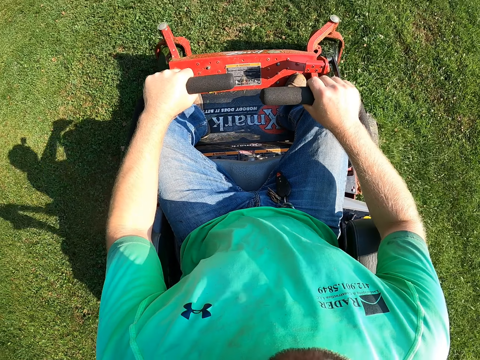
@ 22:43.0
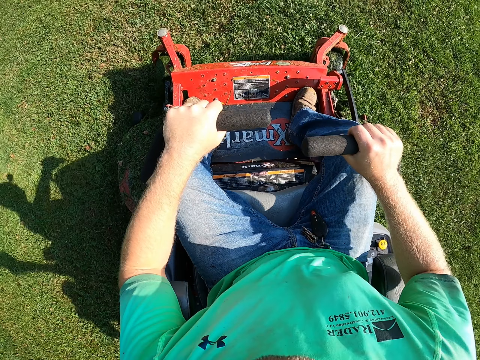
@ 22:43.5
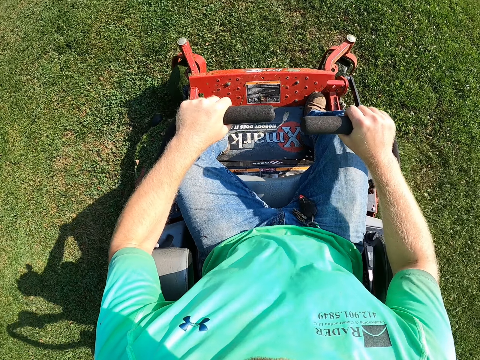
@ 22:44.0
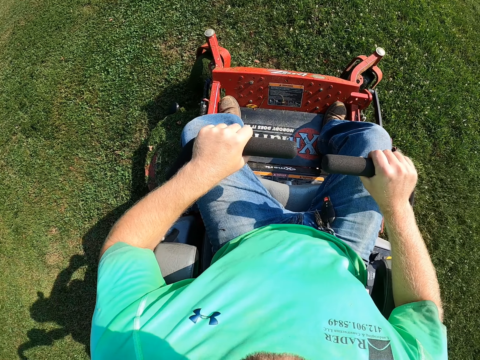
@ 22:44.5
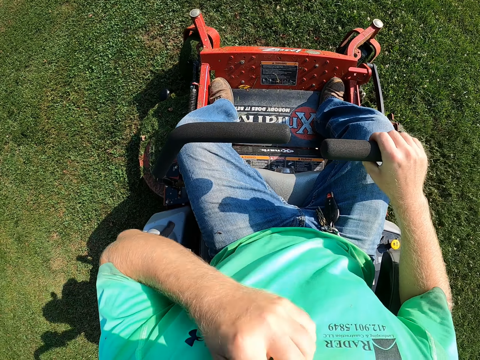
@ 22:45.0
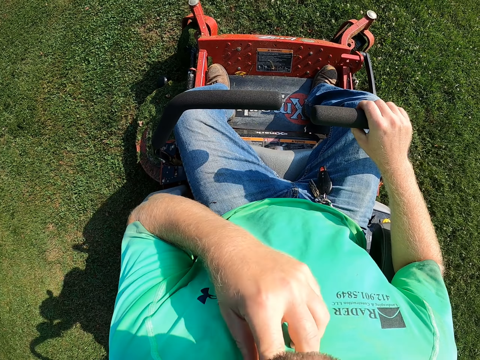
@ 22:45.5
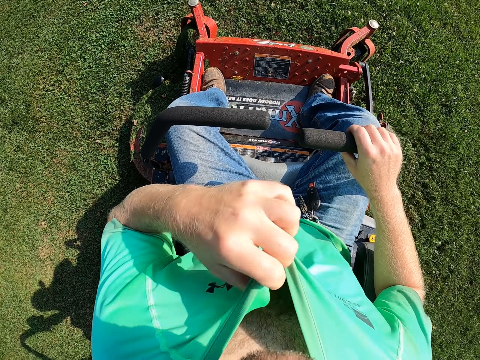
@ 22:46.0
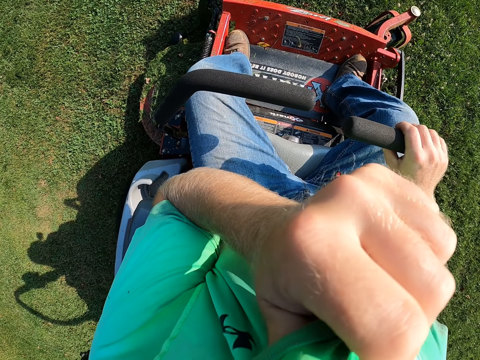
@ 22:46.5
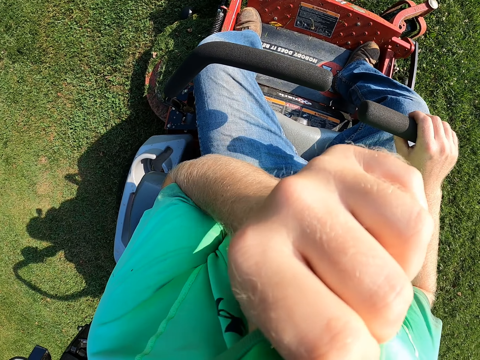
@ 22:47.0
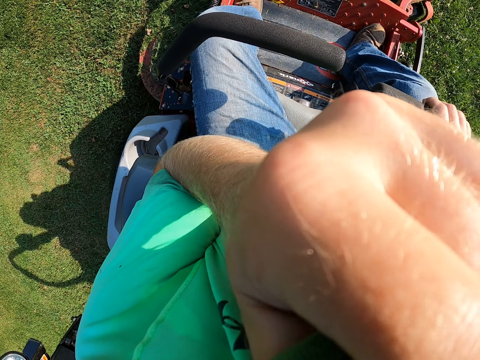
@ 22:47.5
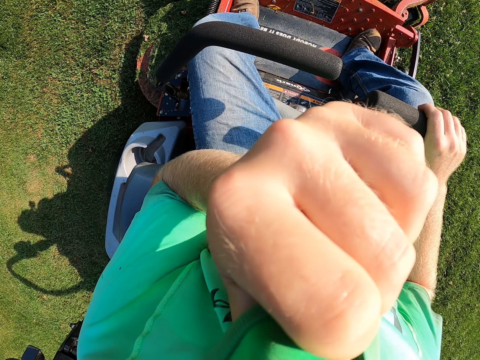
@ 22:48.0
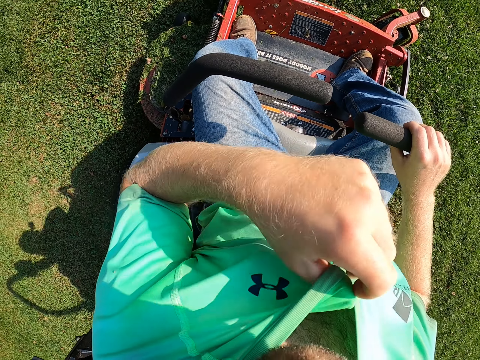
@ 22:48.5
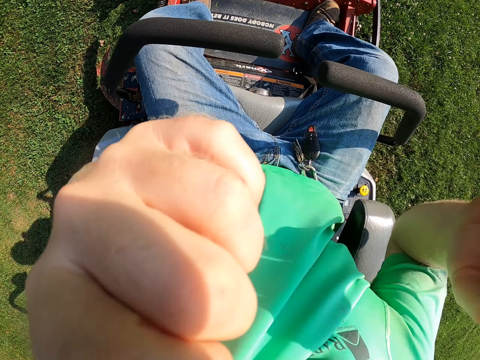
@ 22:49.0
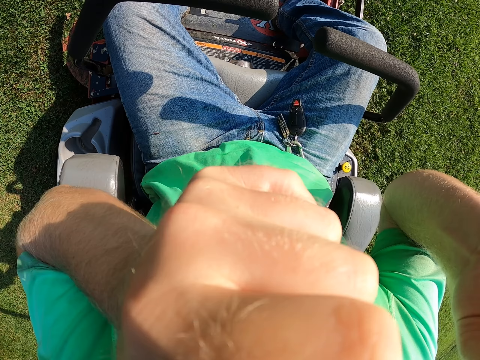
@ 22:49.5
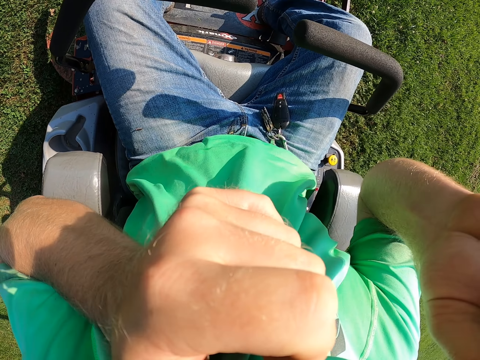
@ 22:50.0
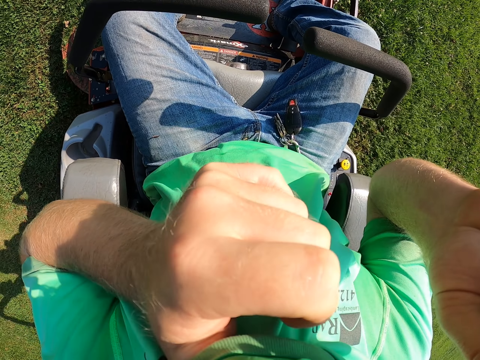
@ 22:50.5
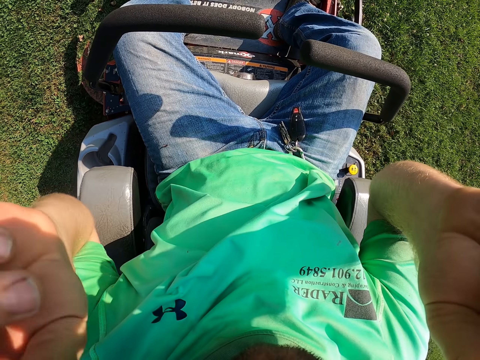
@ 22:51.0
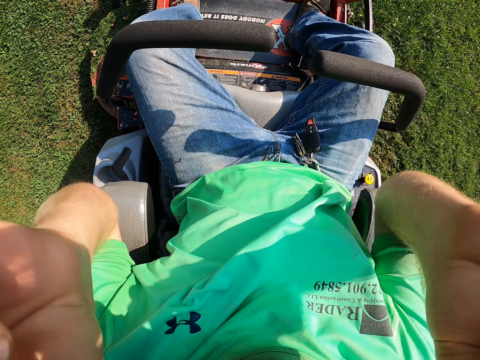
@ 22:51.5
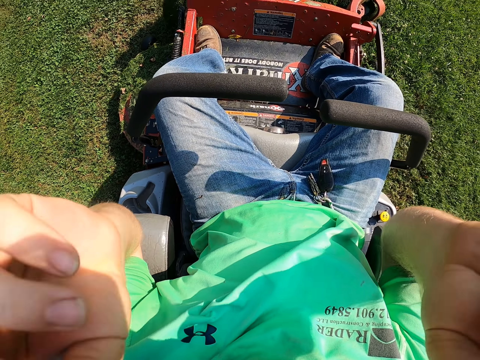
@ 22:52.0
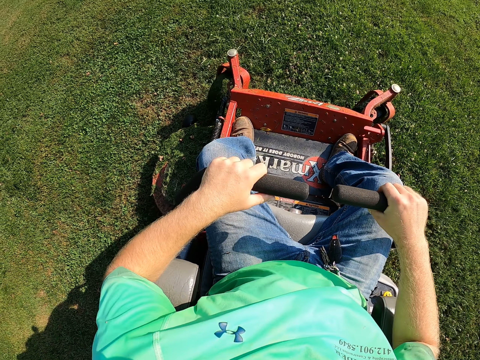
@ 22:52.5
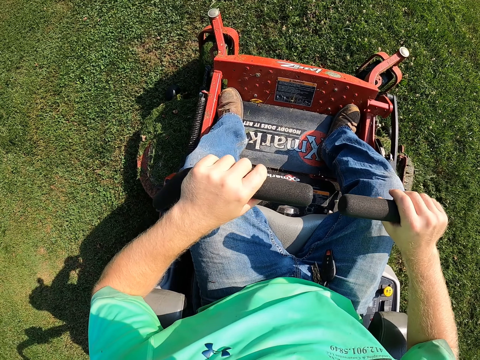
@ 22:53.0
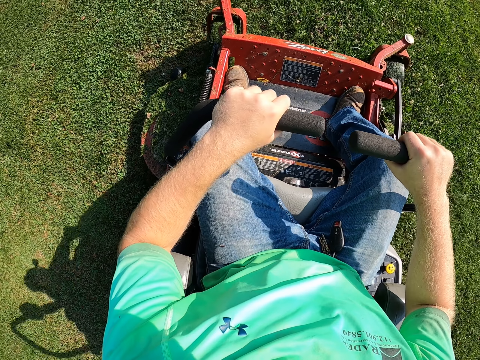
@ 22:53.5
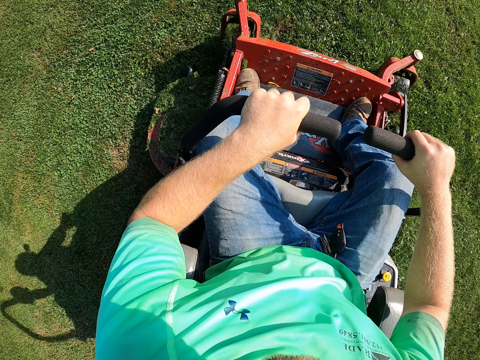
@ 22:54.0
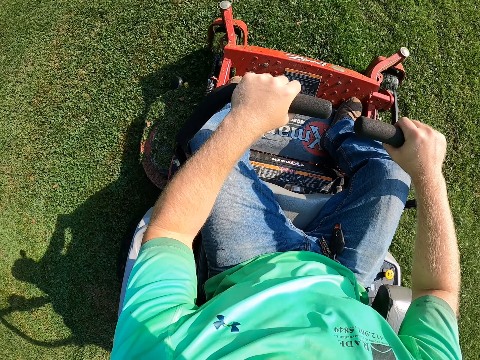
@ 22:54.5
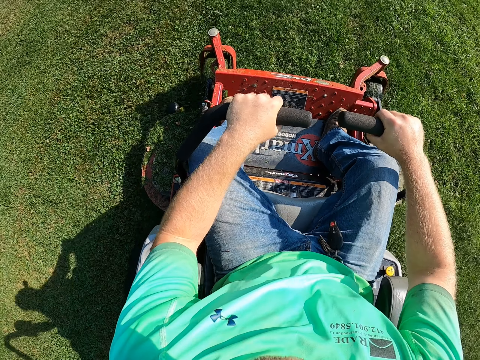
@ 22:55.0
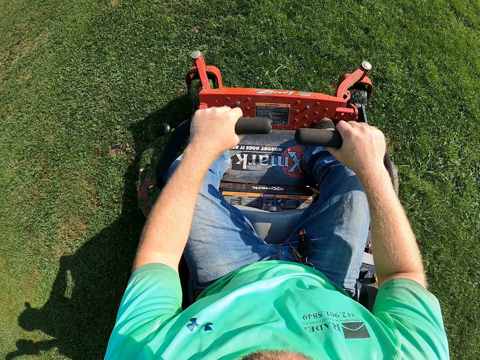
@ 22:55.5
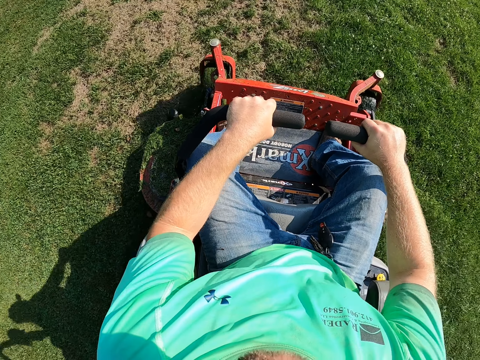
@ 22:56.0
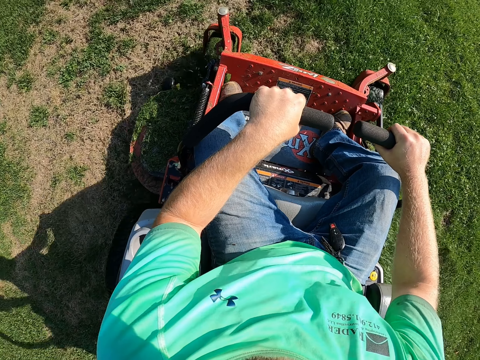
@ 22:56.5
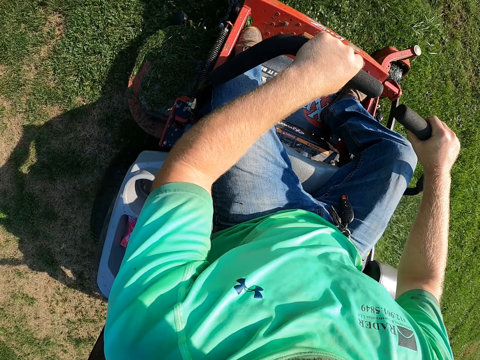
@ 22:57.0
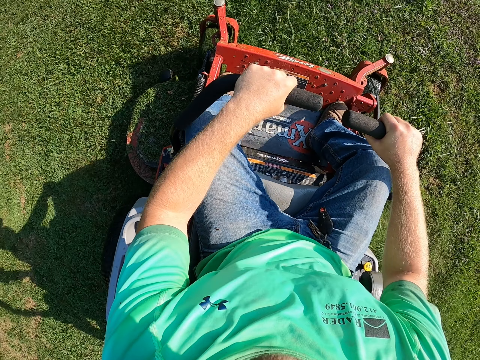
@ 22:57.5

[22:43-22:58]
The camera wearer grabs a shirt on his body with his left hand. He picks the shirt with his left hand. He wipes his face with the shirt in his left hand. He removes his right hand from the handle of the lawn mower truck. He adjusts the camera. He mows the field with the lawn mower with the handles in both hands. He drives the lawn mower.

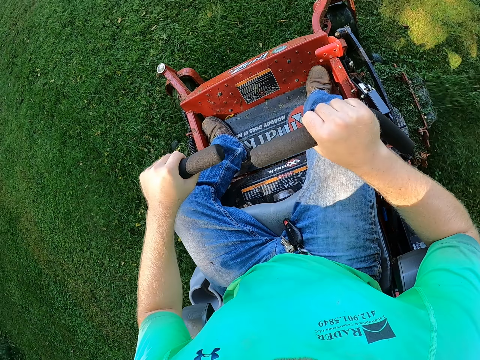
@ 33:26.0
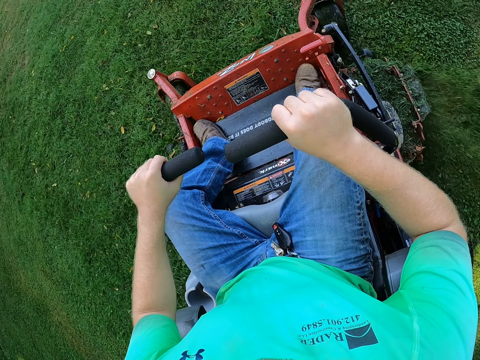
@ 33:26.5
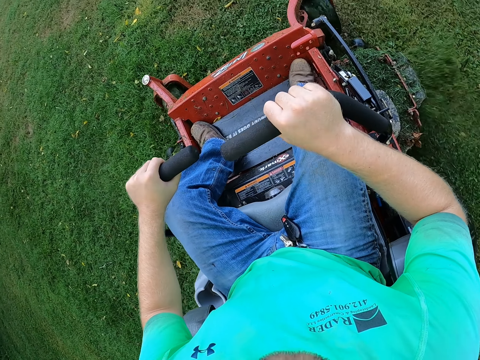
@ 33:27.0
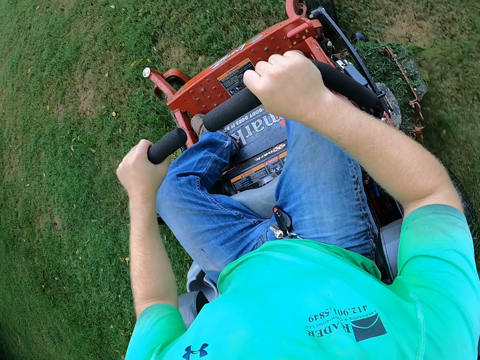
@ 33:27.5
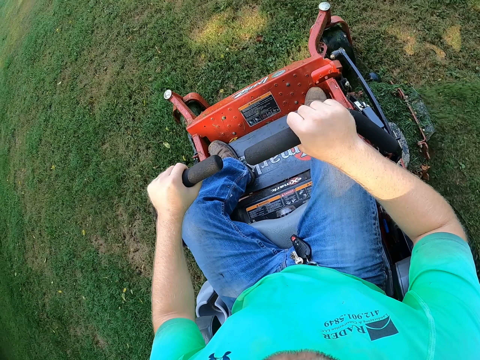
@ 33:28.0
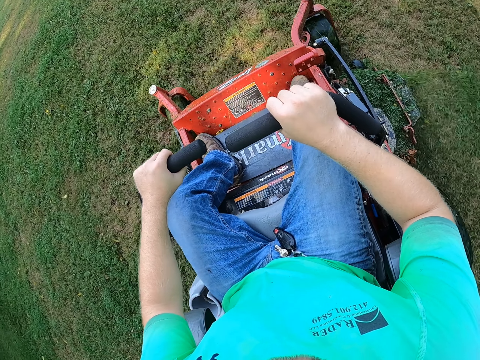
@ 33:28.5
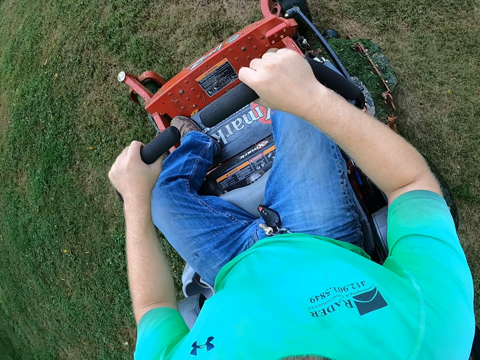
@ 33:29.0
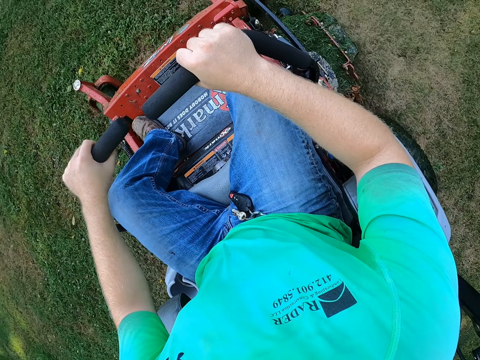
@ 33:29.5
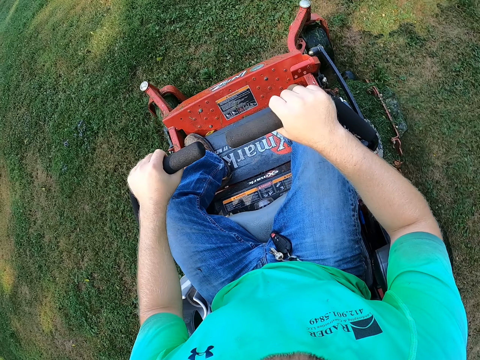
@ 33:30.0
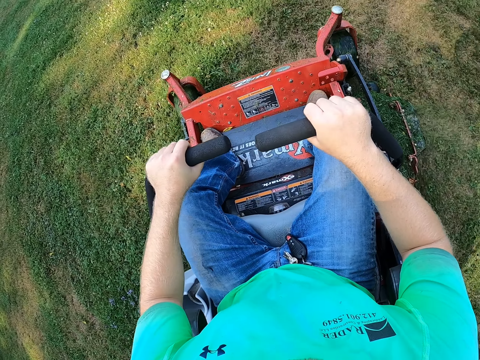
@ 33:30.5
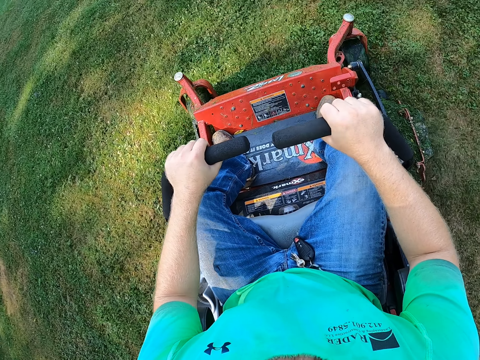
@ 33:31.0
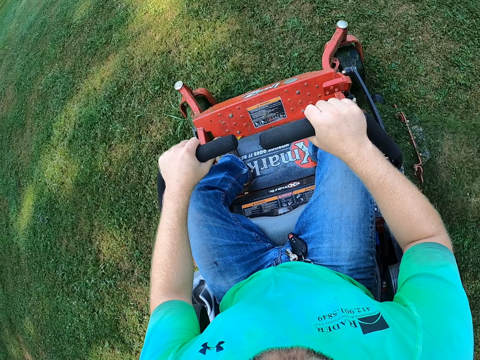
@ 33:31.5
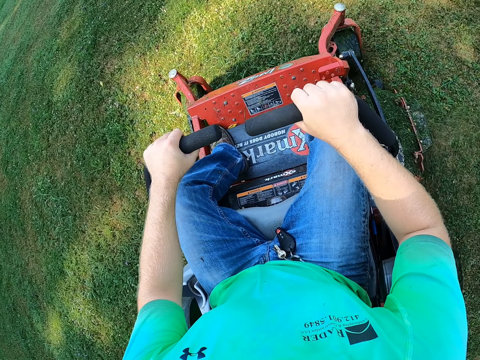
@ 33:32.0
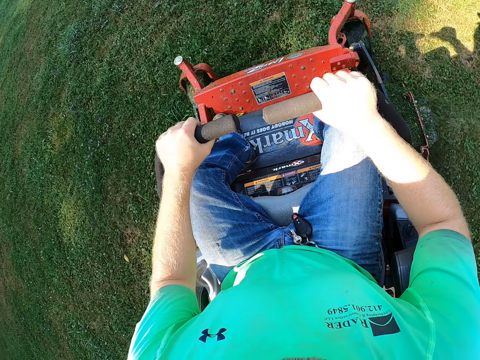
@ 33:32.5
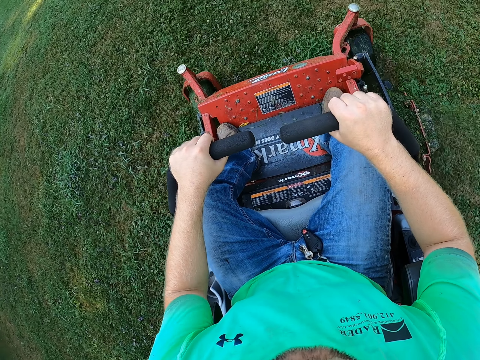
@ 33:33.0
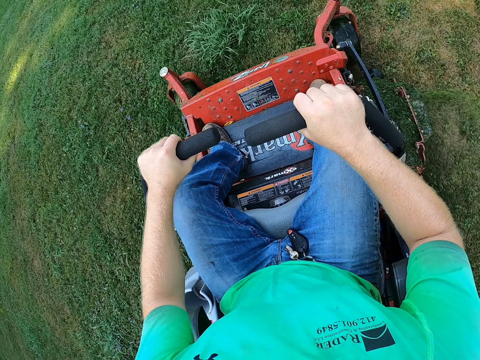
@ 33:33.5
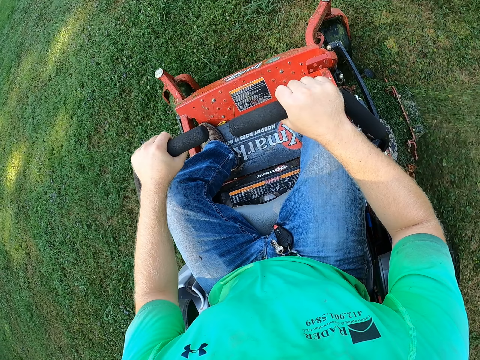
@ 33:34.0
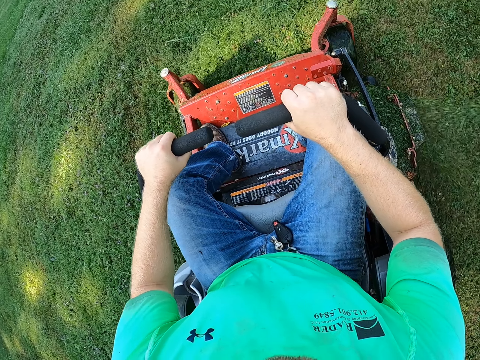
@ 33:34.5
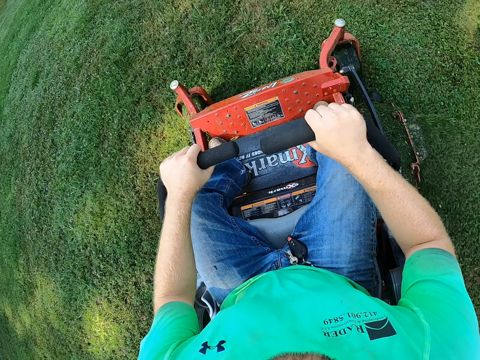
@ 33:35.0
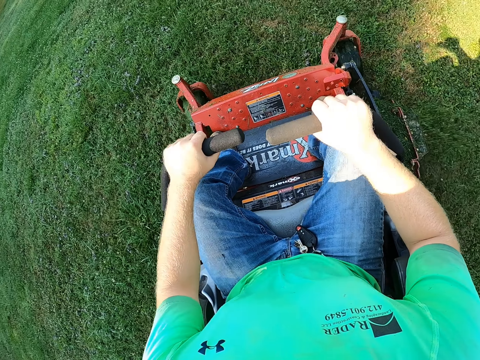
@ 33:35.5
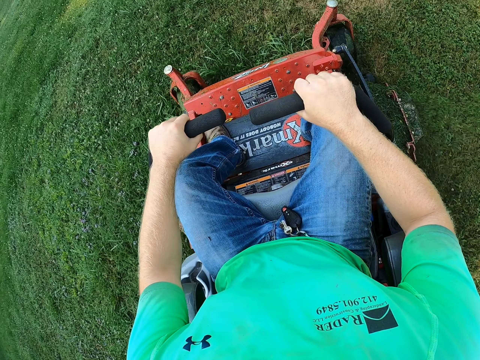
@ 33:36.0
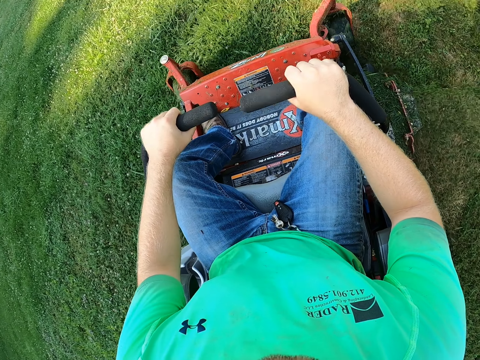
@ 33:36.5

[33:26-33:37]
The camera wearer turns the grass cutter.
